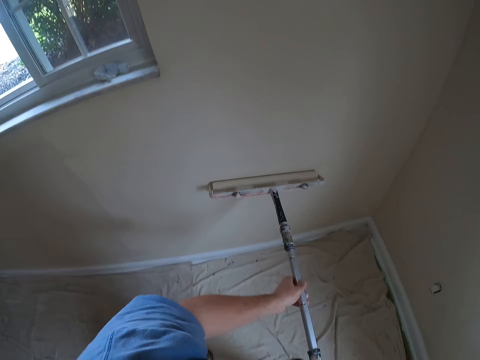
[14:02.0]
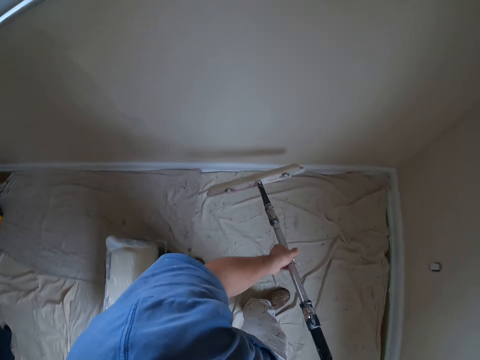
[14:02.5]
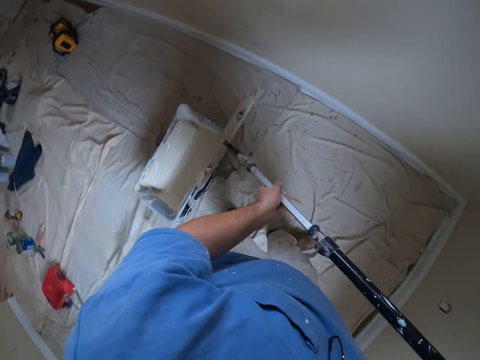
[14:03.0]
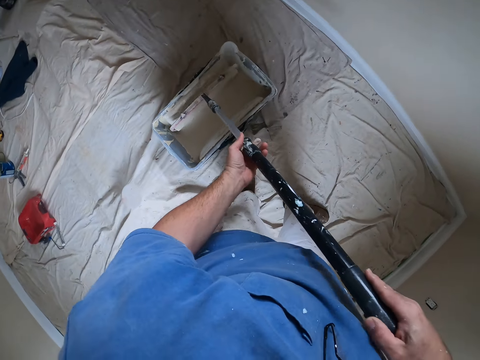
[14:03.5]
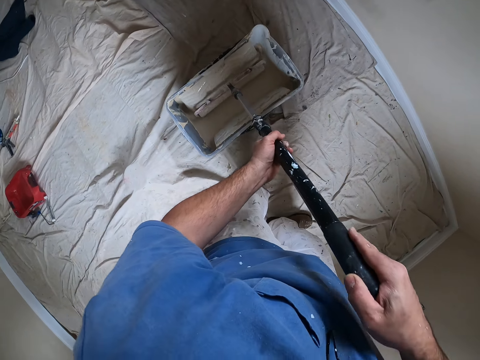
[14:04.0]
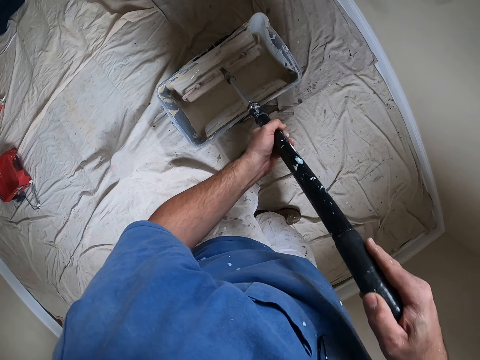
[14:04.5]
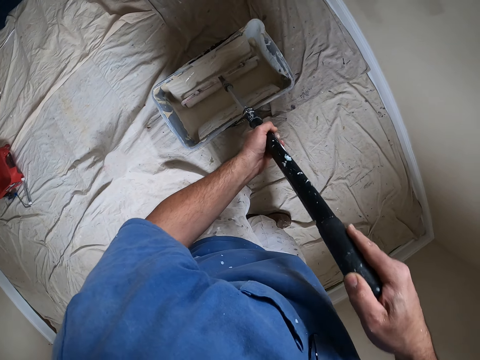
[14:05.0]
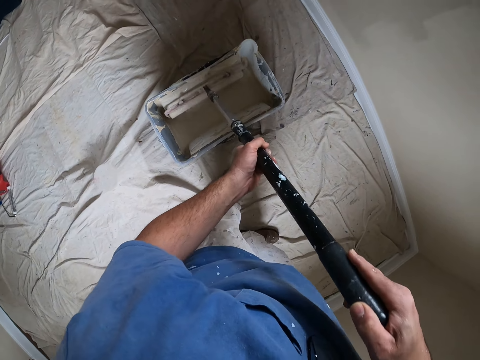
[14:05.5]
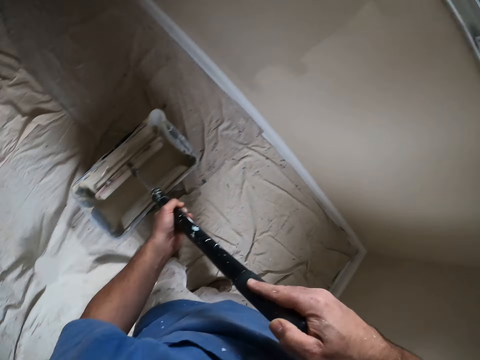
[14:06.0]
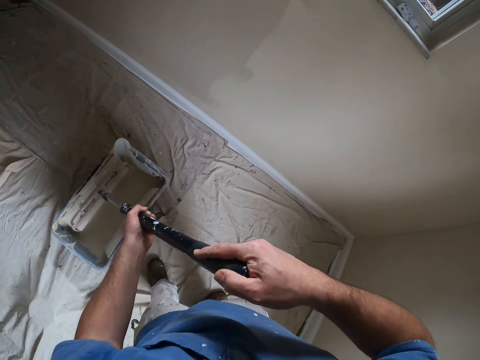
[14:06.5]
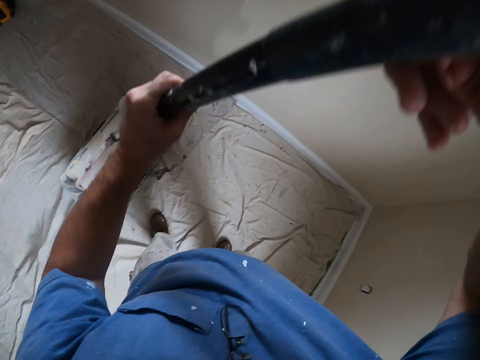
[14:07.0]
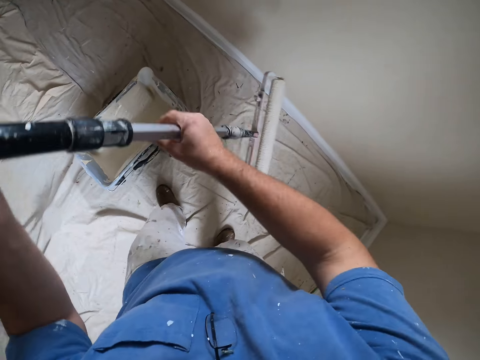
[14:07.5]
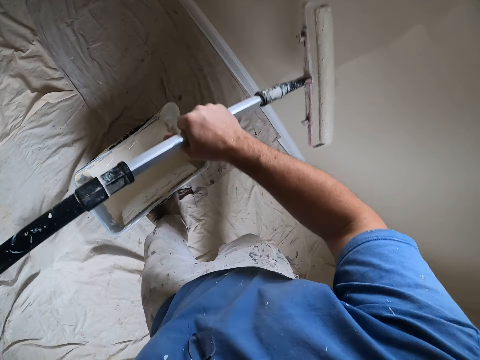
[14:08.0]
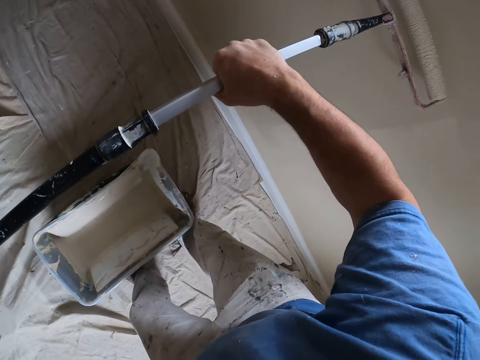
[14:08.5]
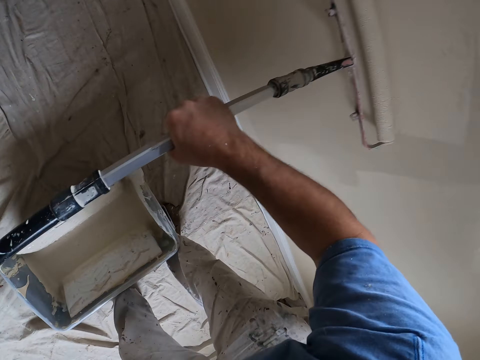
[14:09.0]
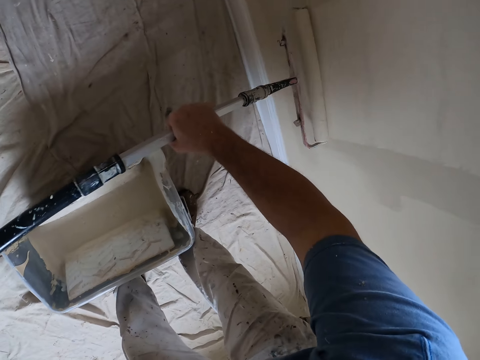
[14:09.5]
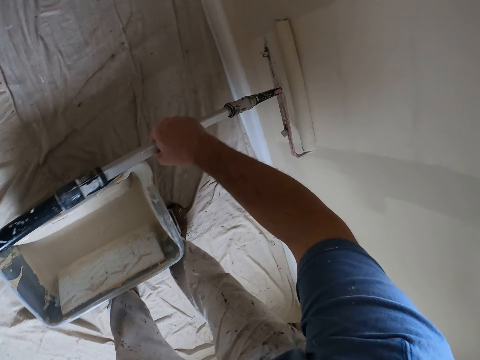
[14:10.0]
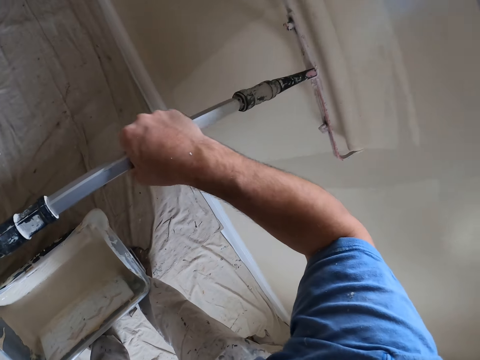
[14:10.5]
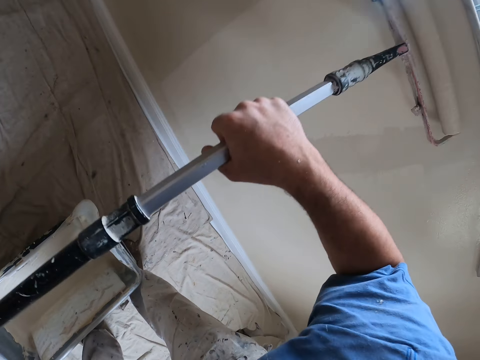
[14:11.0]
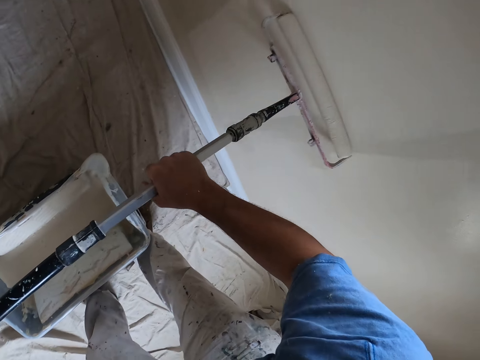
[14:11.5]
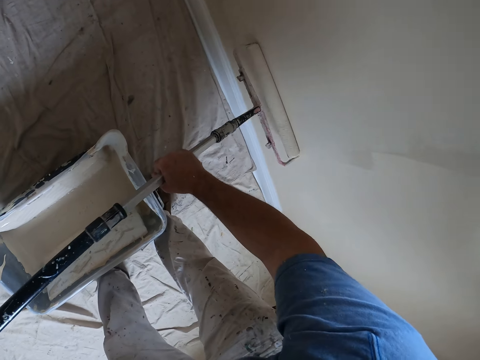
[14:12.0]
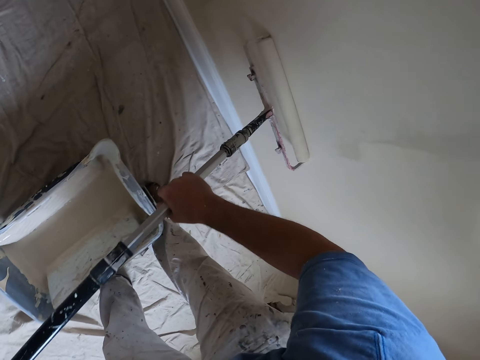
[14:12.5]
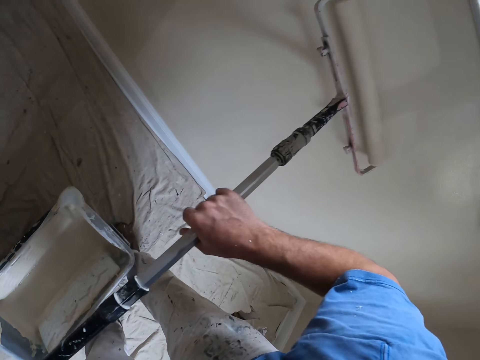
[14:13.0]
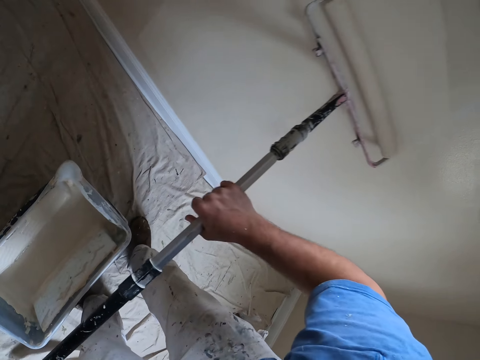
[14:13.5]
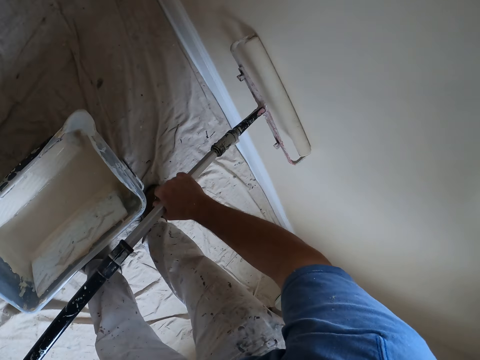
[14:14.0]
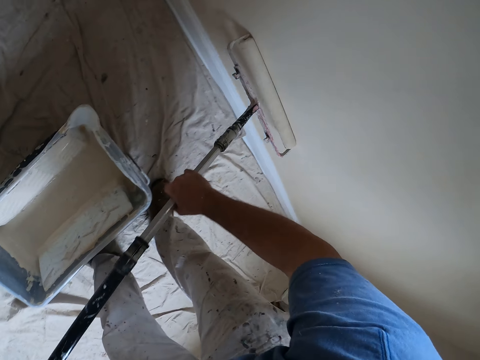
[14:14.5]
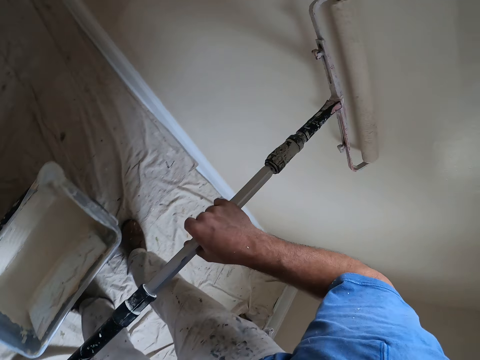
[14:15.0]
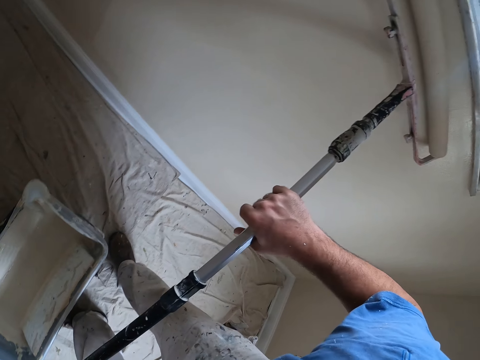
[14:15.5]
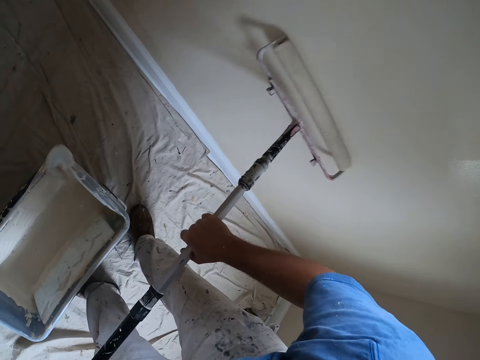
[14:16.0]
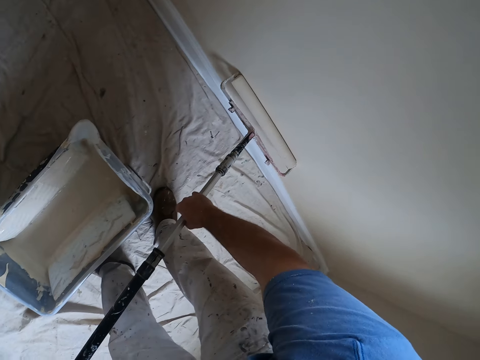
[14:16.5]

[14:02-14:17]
The camera wearer dips the brush or painting roller in his hands into the paint container on the floor. He paints the wall with the brush in both hands.

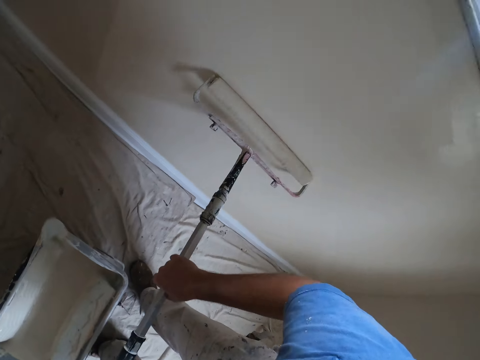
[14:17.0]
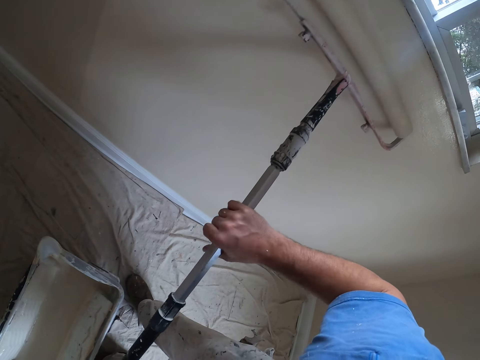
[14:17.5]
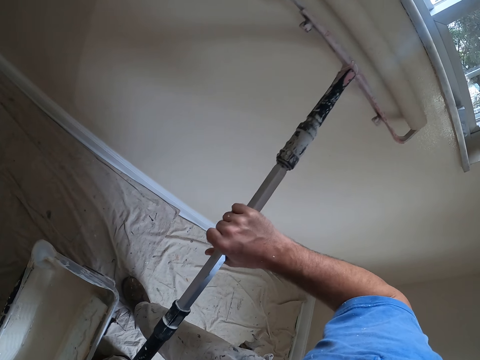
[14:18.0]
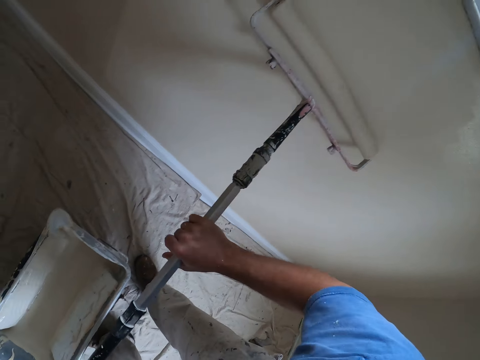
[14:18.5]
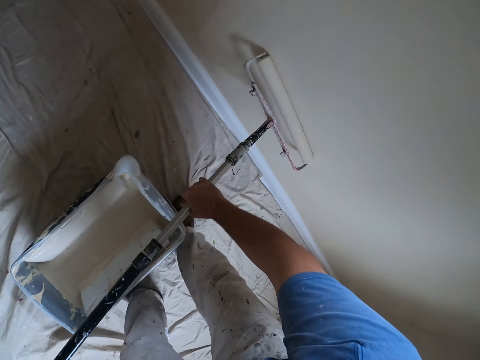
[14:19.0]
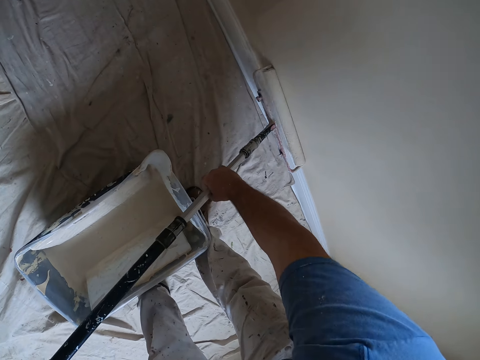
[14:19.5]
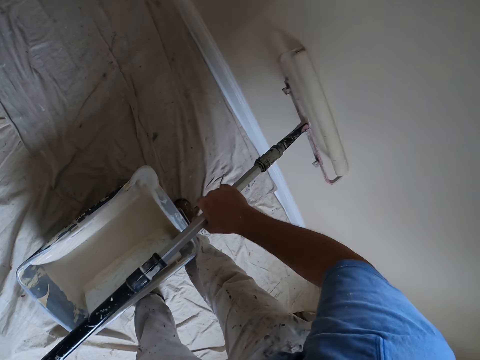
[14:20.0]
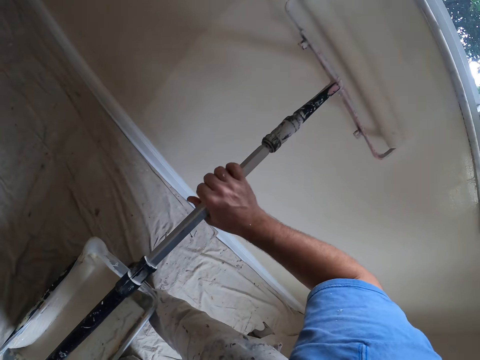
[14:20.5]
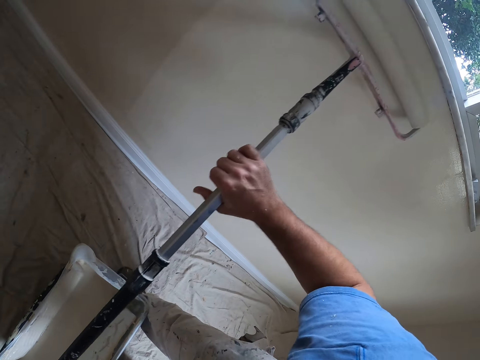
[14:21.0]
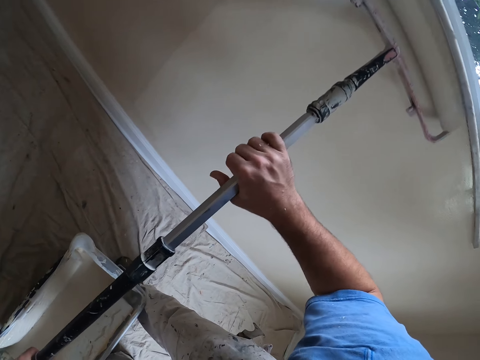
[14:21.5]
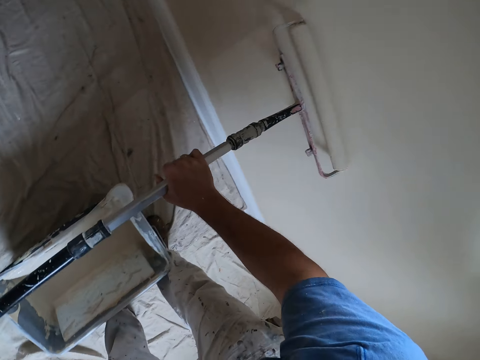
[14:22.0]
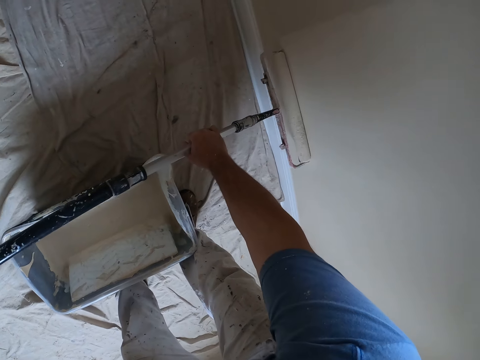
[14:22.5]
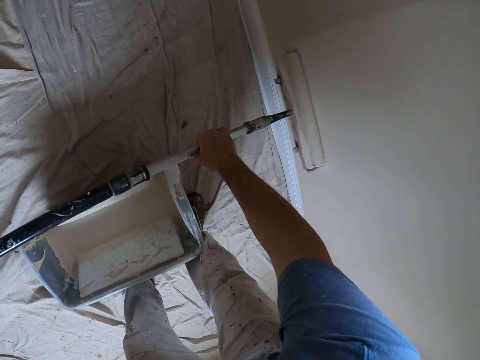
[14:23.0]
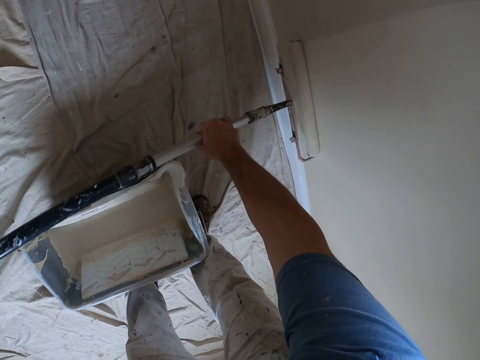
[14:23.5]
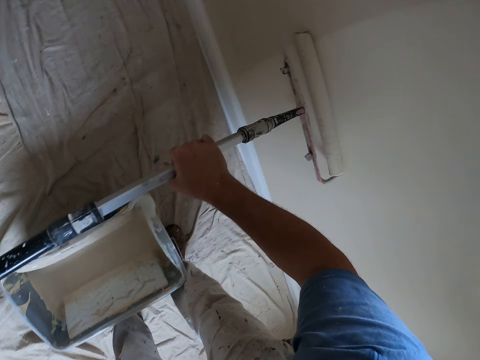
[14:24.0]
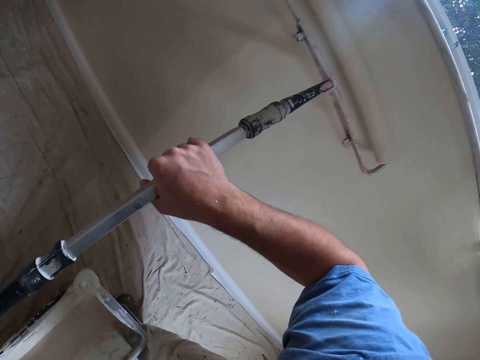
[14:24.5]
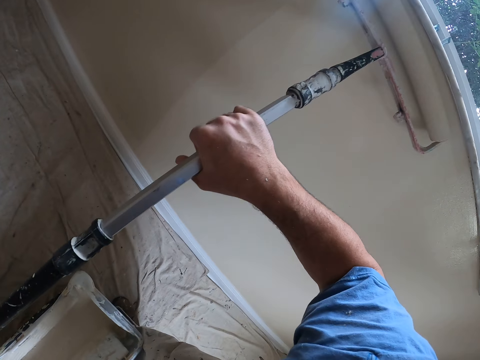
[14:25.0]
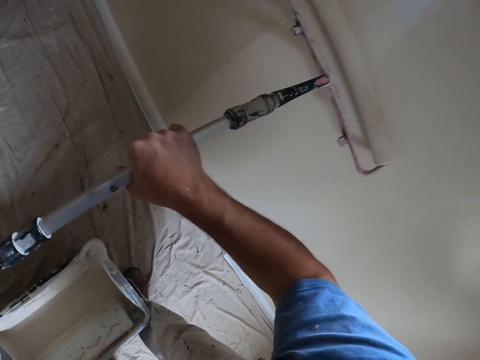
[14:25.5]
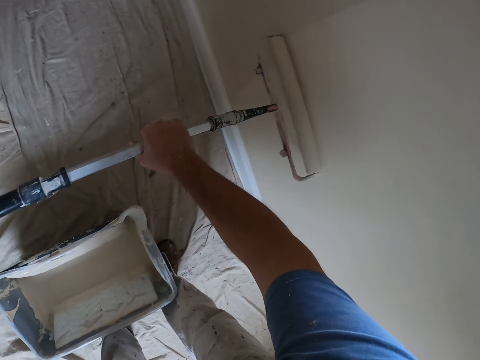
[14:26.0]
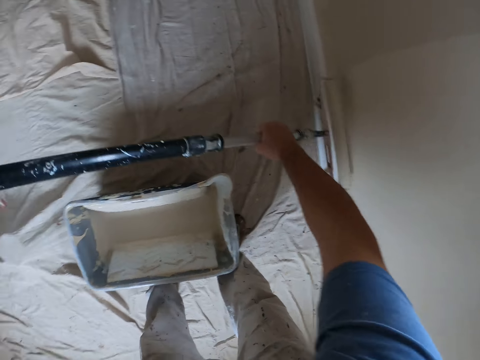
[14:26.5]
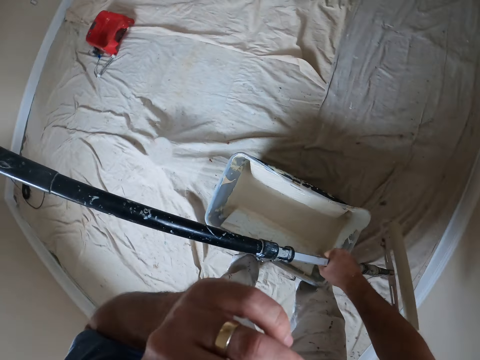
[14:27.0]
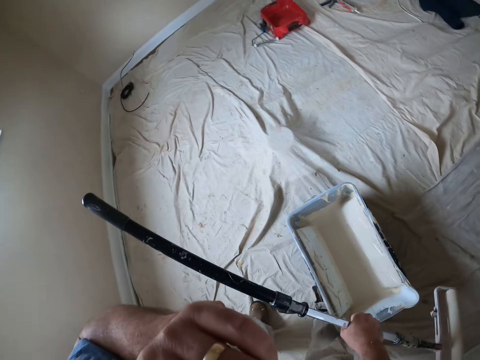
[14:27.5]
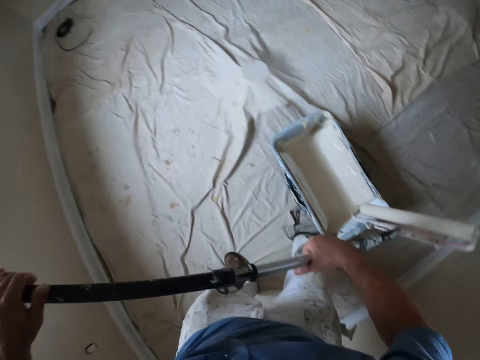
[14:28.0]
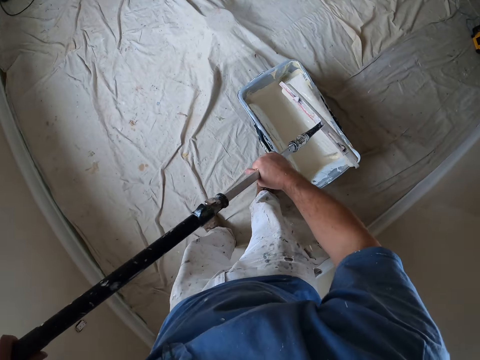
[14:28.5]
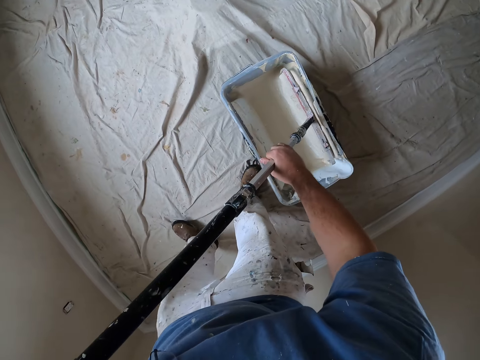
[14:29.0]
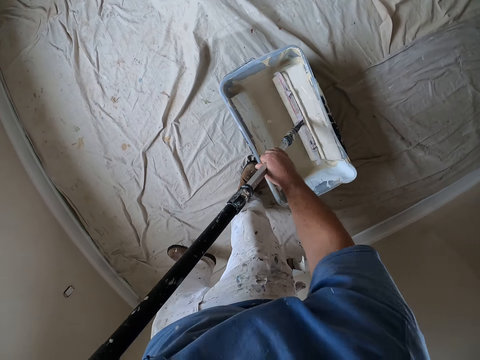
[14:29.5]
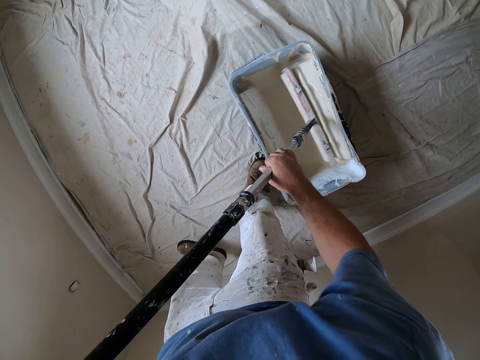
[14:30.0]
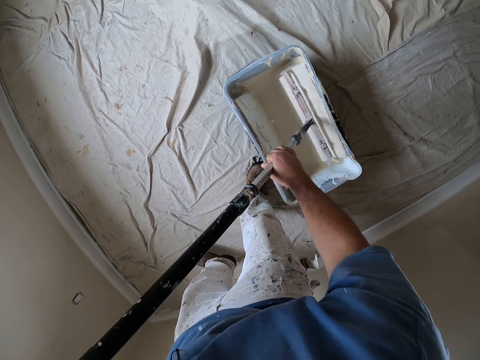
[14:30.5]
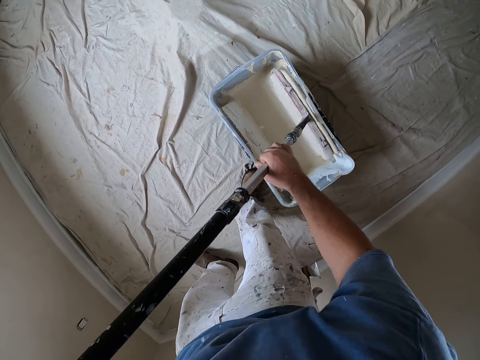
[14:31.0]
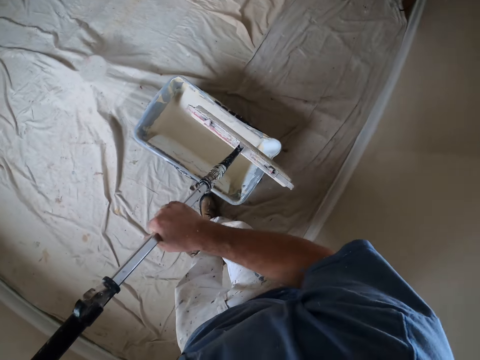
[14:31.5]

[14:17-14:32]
The camera wearer raises his left hand. He touches part of his body and dips the brush in his hands into the paint container on the floor.
